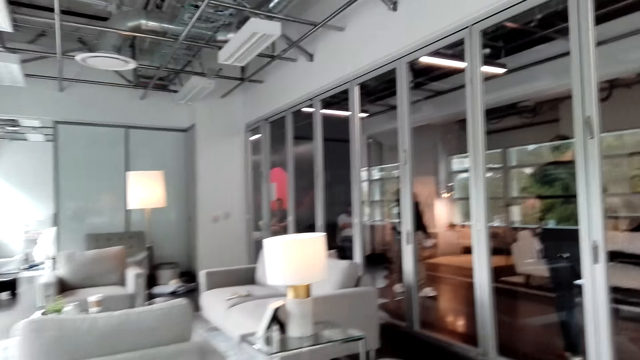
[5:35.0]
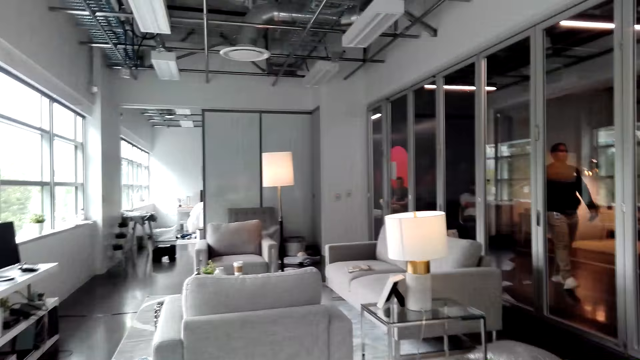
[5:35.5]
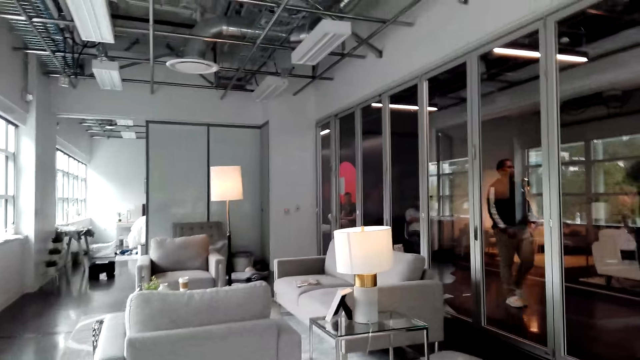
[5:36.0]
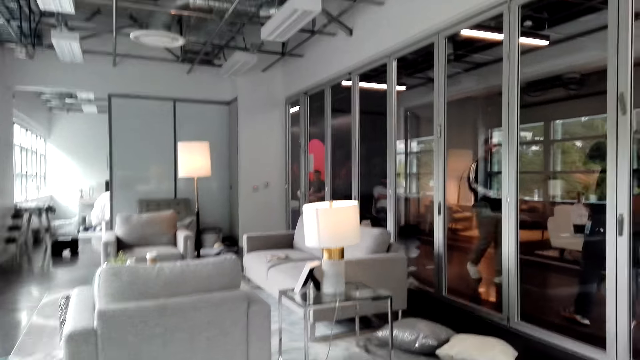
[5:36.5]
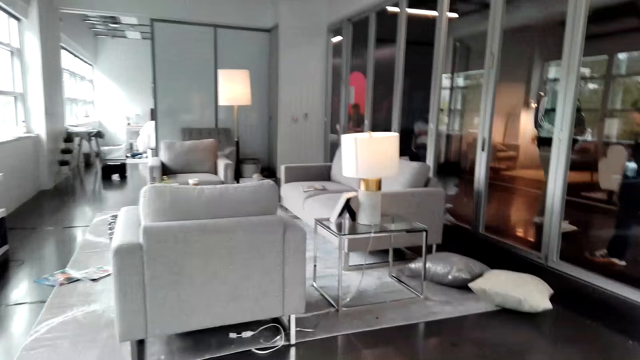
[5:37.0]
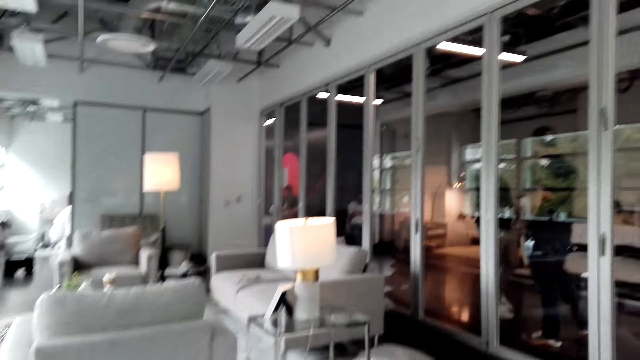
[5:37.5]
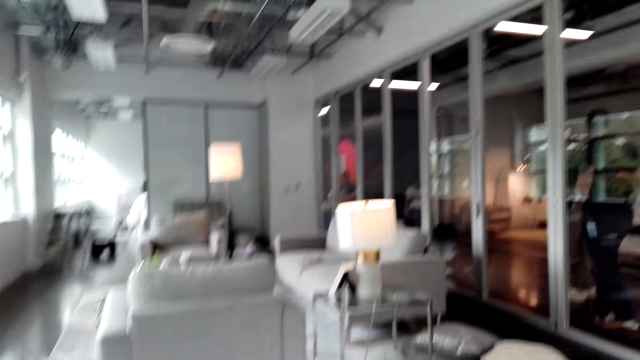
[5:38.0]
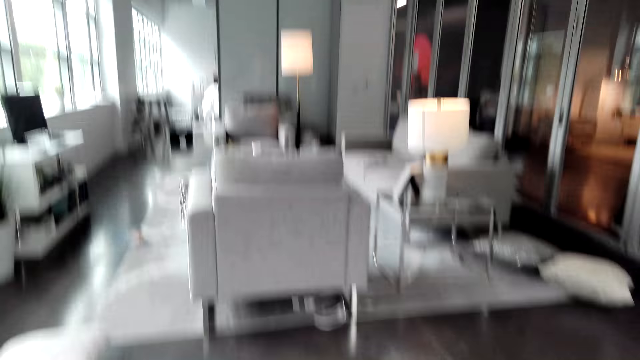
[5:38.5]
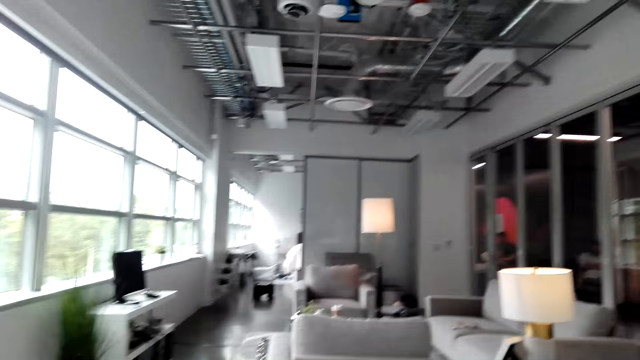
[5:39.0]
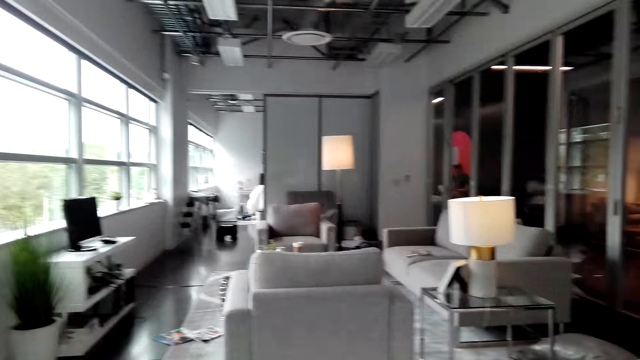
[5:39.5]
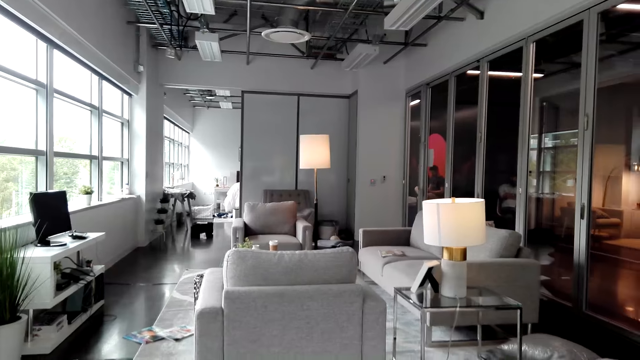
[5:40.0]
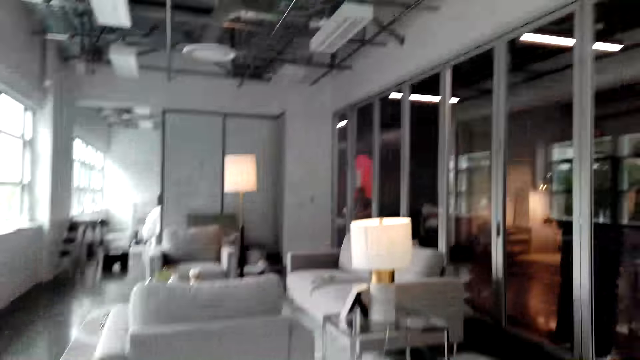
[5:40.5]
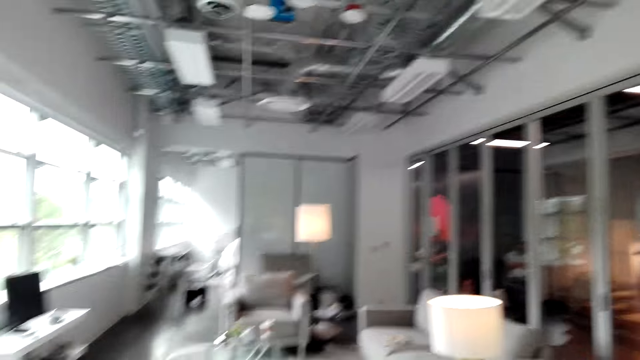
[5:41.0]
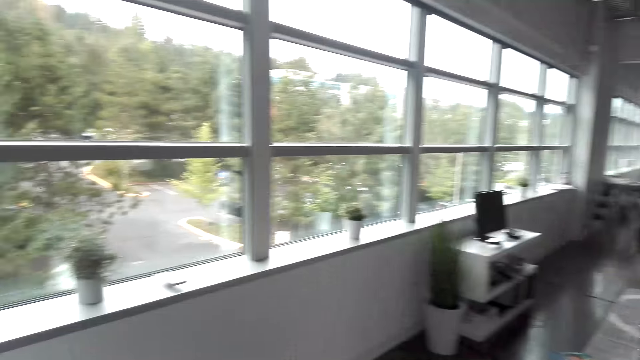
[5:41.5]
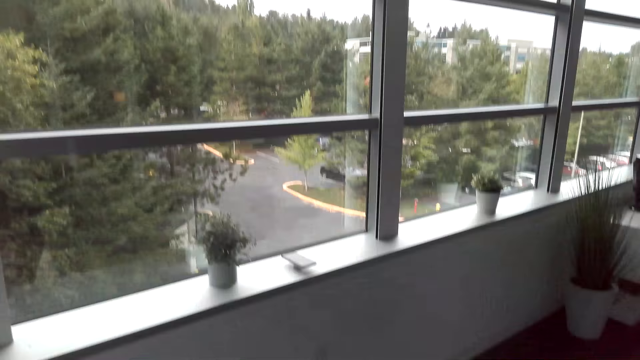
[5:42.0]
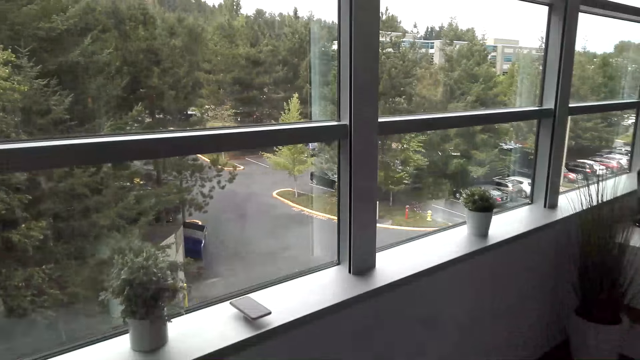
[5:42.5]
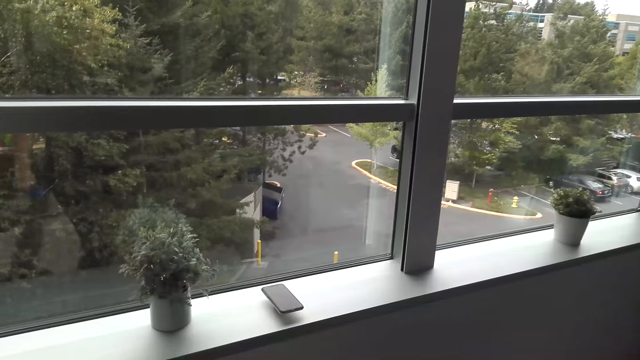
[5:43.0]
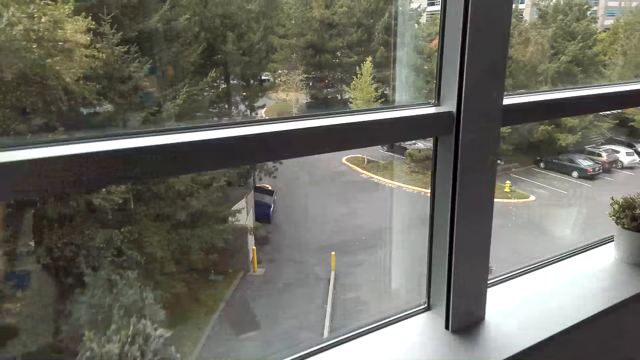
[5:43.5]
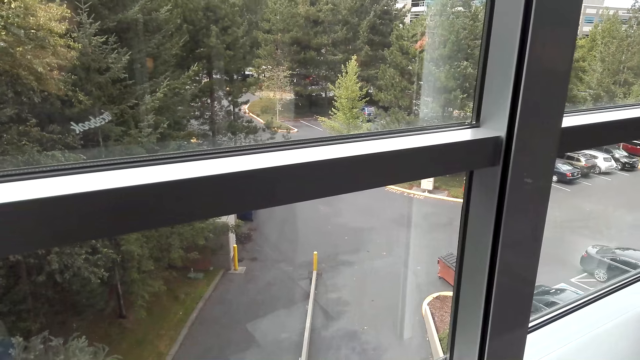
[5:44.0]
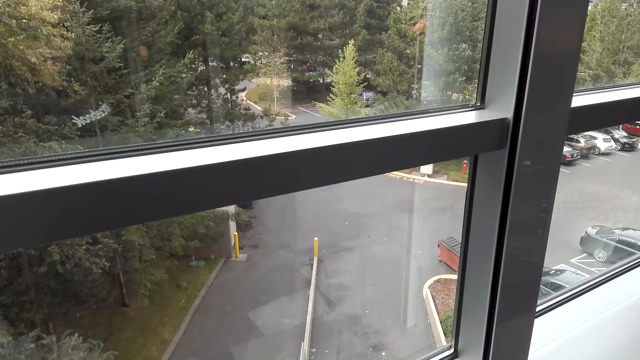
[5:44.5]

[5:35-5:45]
The camera wearer stands up and walks to the window.

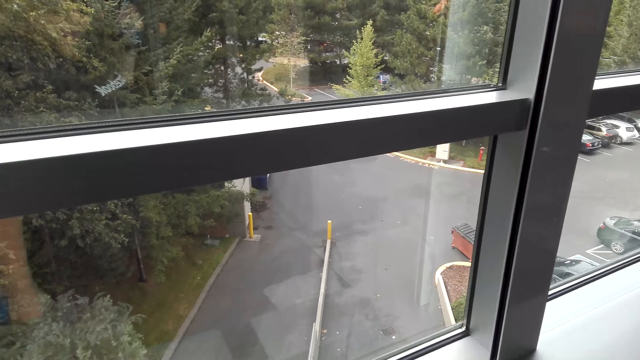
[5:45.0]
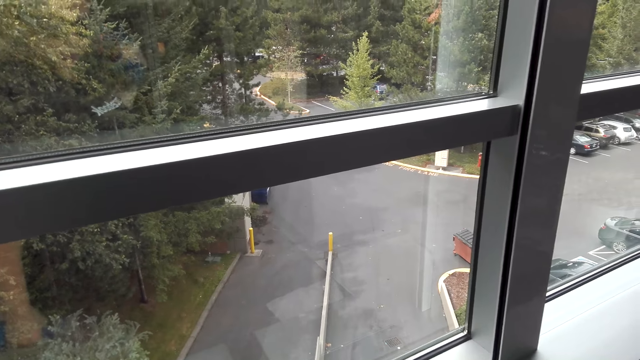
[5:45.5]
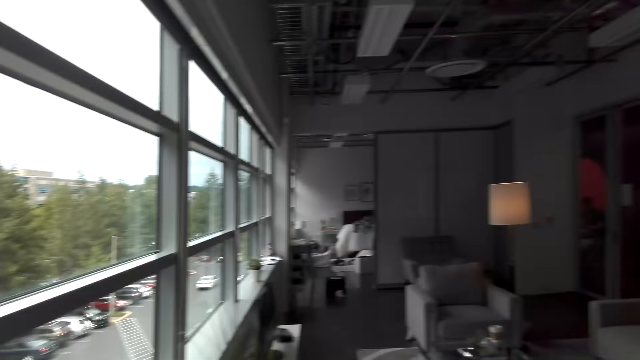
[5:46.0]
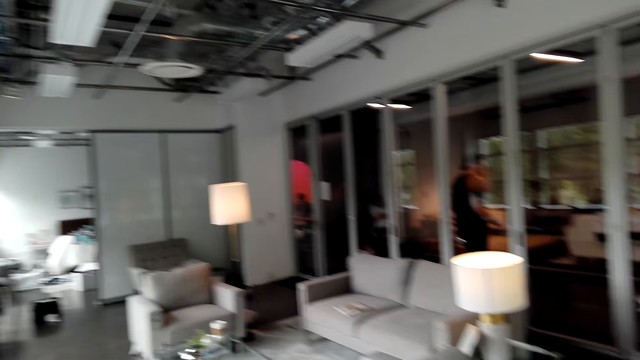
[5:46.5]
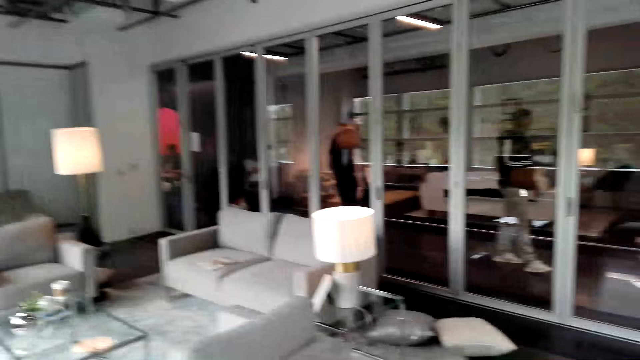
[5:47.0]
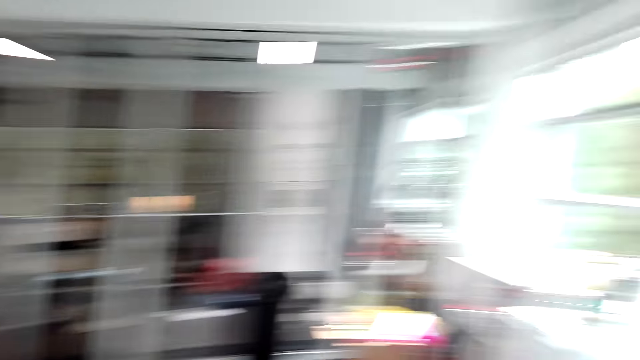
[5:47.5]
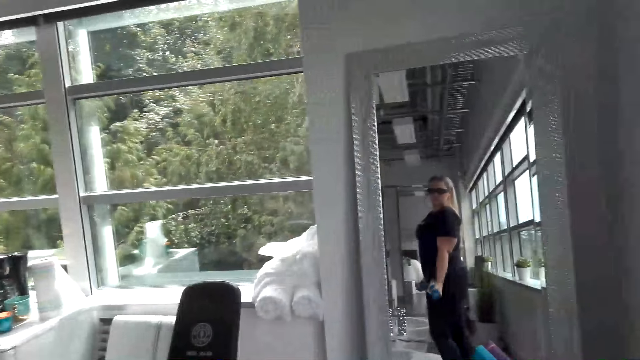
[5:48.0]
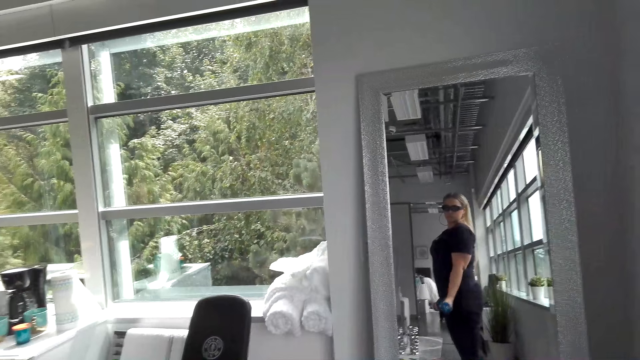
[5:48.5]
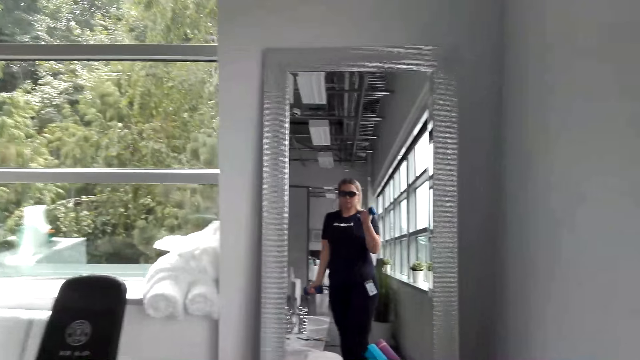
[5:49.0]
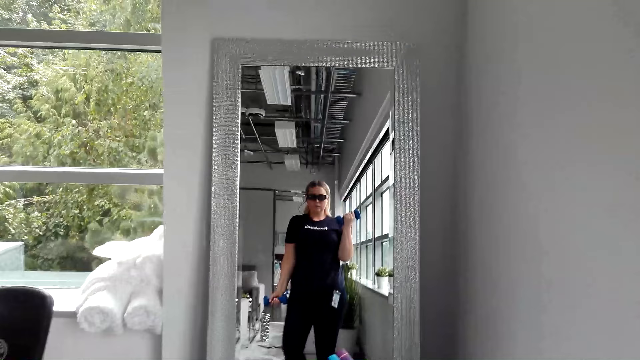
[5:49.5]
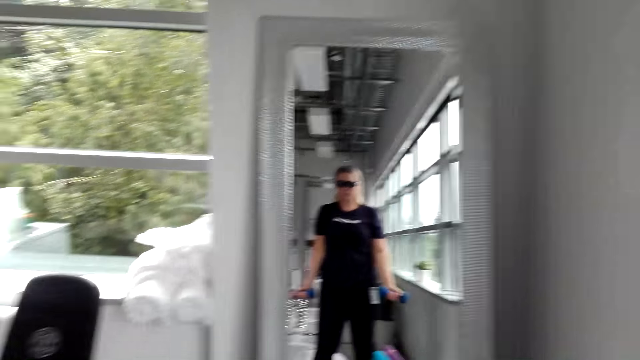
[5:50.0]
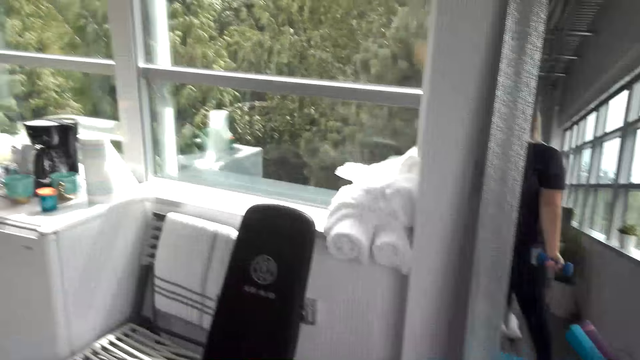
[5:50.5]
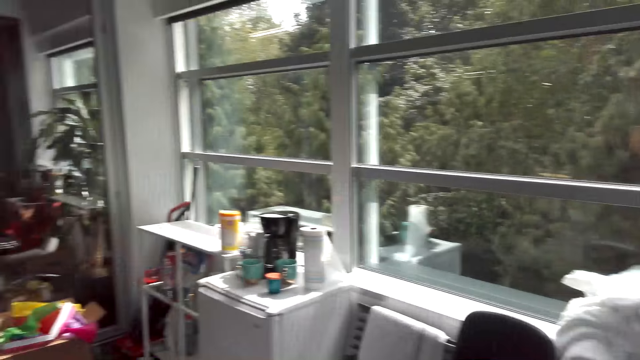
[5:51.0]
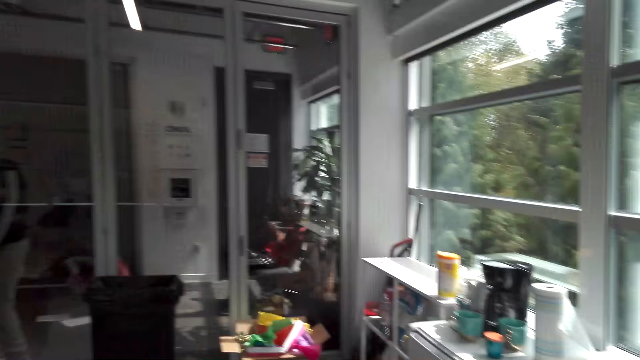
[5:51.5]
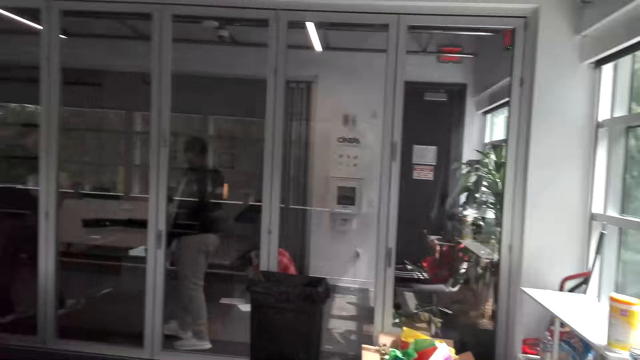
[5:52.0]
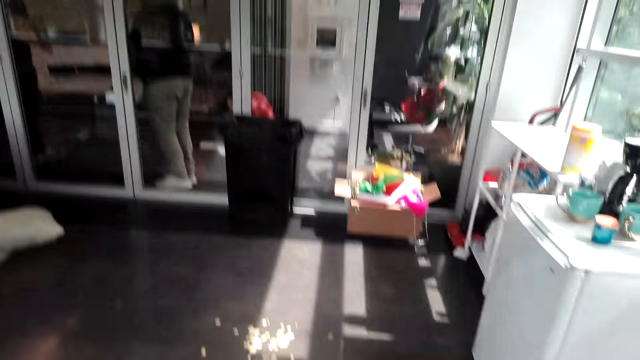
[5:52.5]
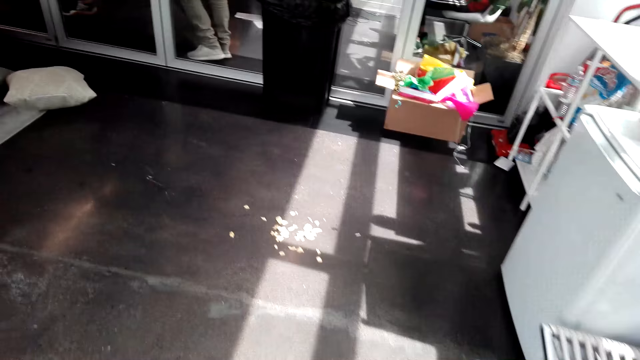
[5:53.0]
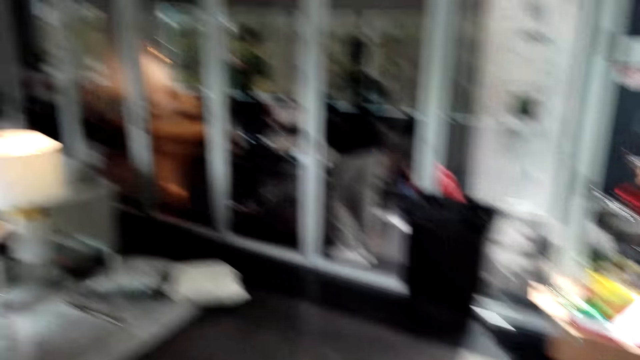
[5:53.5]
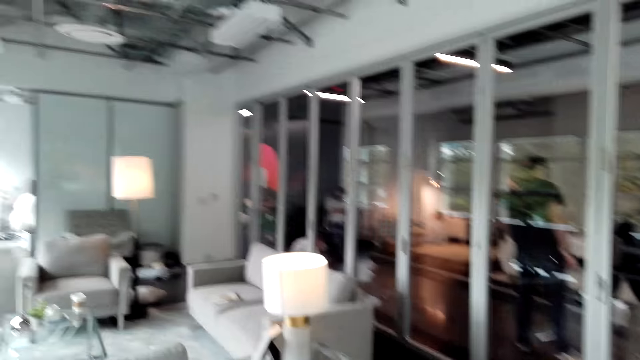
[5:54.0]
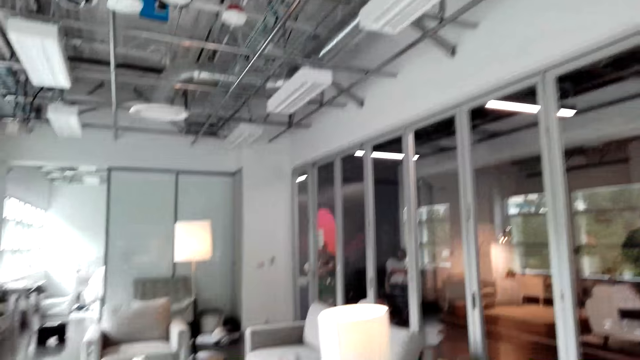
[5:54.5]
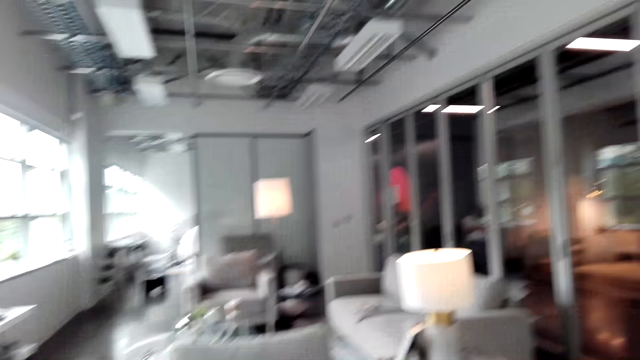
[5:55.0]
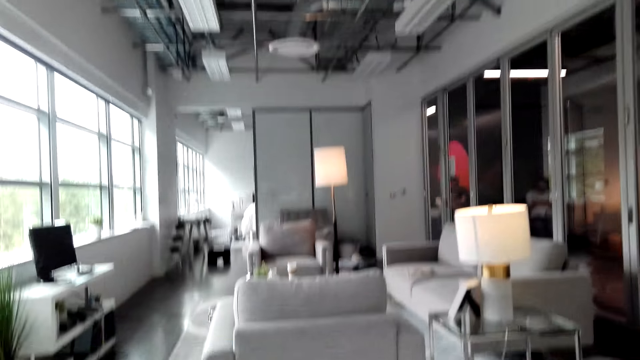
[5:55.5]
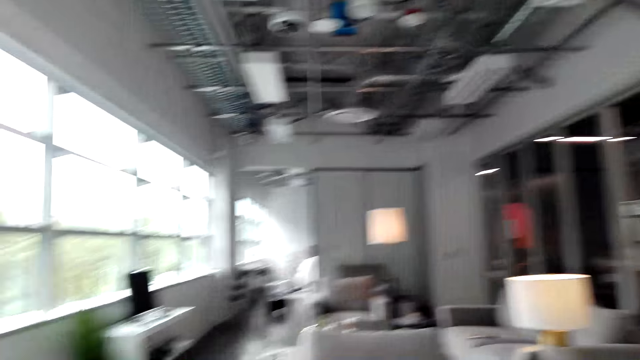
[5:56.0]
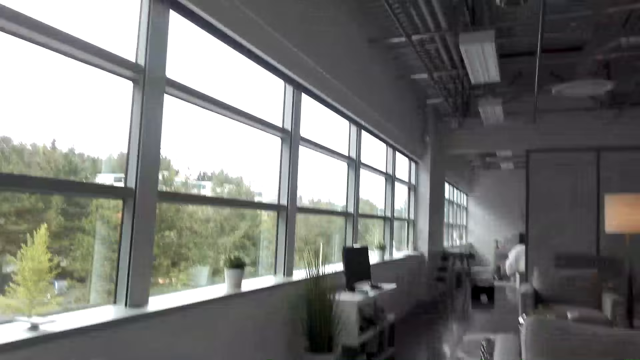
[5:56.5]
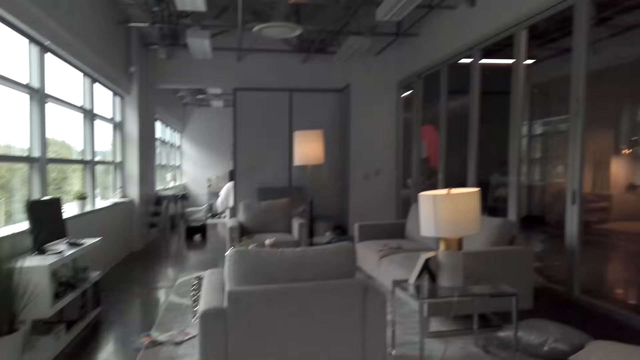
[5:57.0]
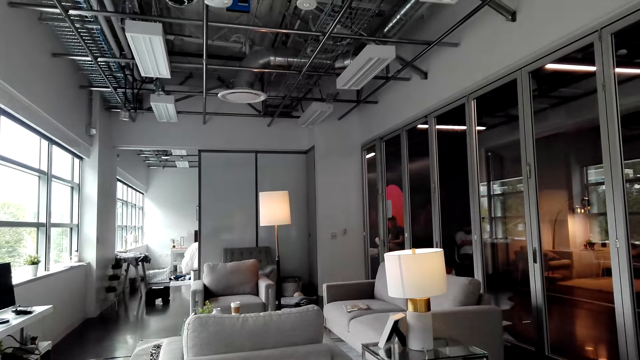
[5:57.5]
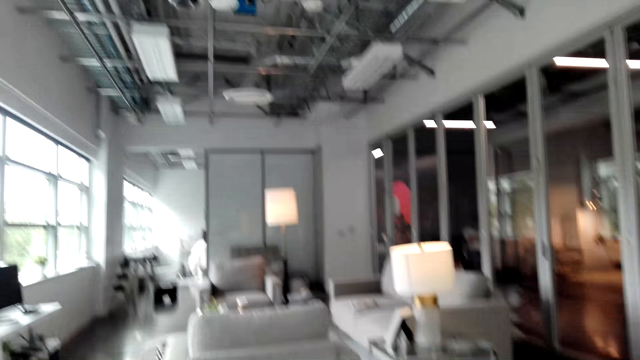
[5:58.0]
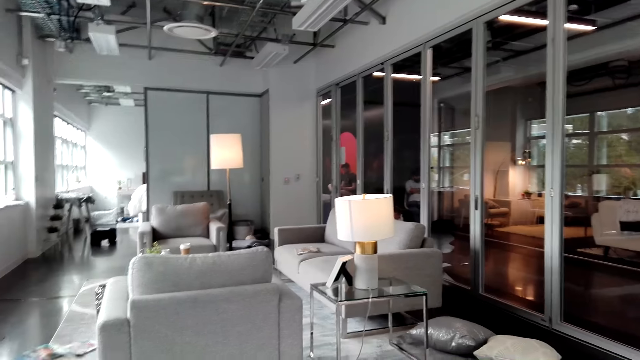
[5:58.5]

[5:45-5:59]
The camera wearer turns around. They look at the mirror, exercise with the dumbbells, walk to the chair, look around and sit on the chair.
